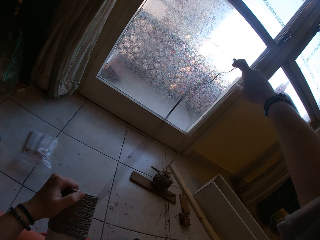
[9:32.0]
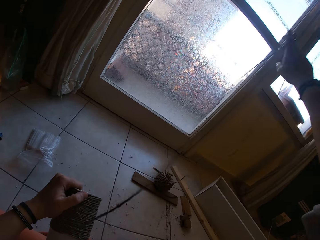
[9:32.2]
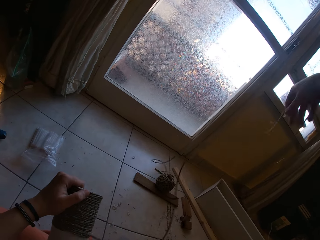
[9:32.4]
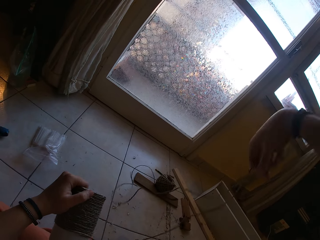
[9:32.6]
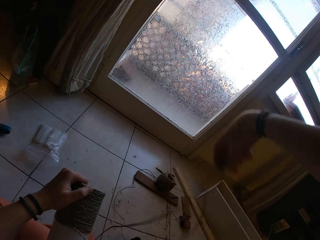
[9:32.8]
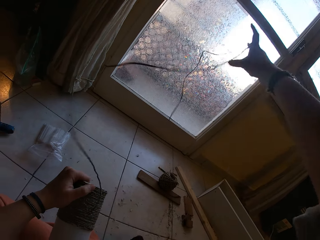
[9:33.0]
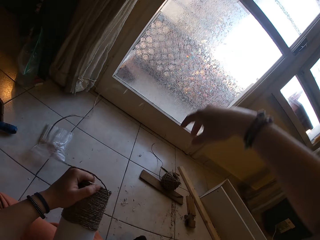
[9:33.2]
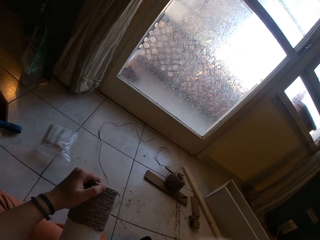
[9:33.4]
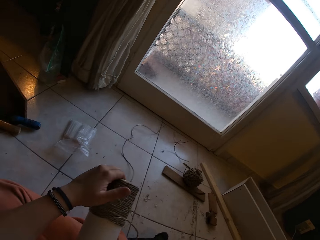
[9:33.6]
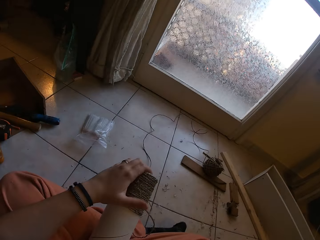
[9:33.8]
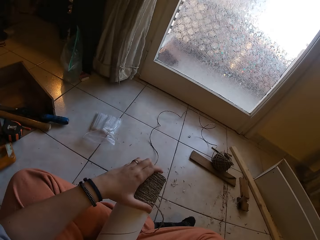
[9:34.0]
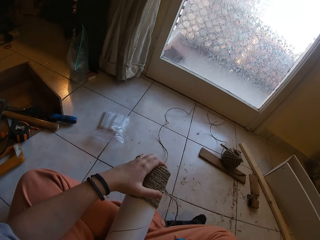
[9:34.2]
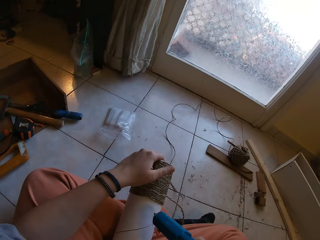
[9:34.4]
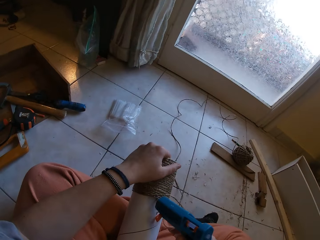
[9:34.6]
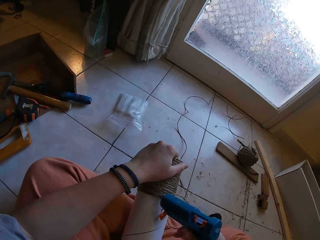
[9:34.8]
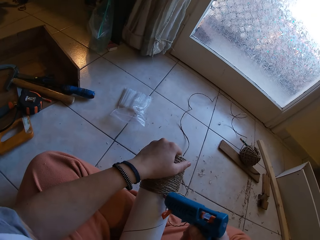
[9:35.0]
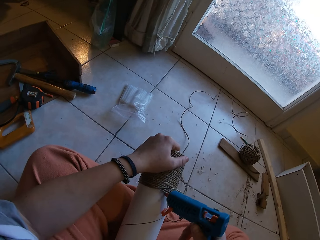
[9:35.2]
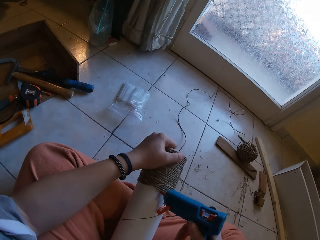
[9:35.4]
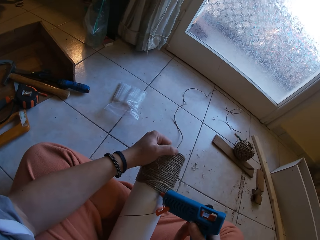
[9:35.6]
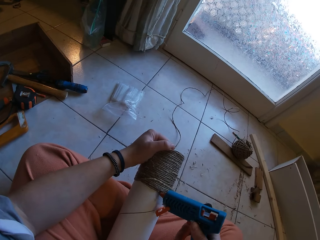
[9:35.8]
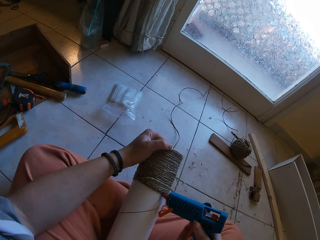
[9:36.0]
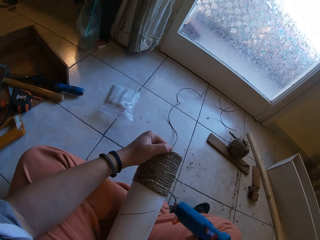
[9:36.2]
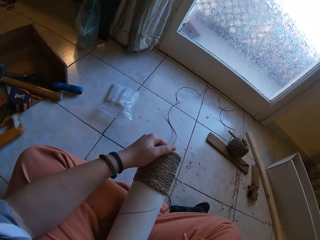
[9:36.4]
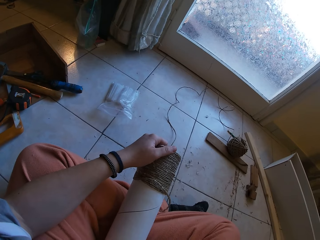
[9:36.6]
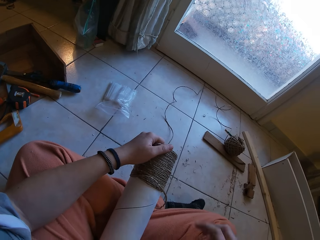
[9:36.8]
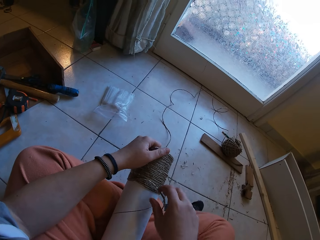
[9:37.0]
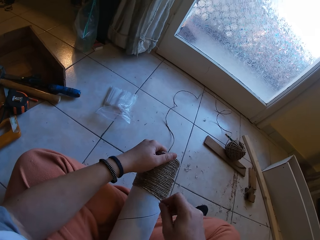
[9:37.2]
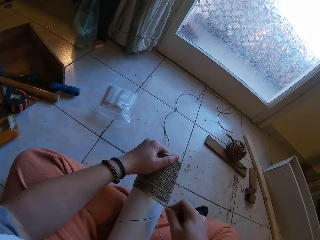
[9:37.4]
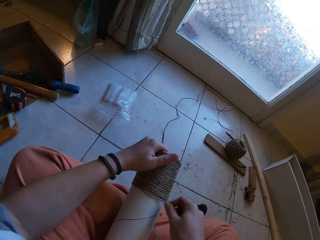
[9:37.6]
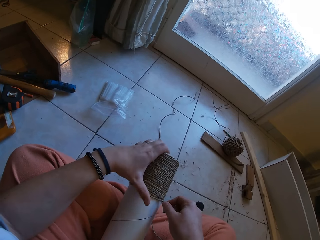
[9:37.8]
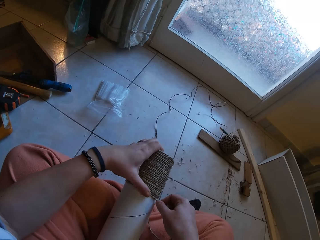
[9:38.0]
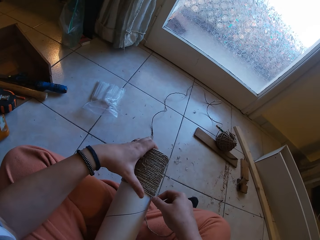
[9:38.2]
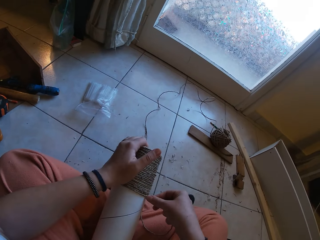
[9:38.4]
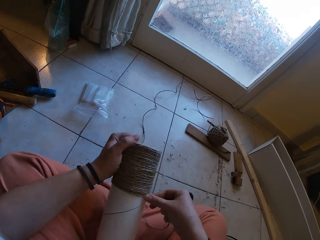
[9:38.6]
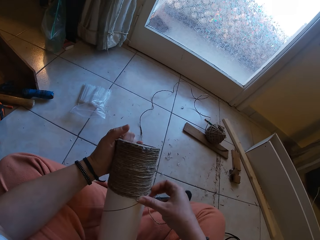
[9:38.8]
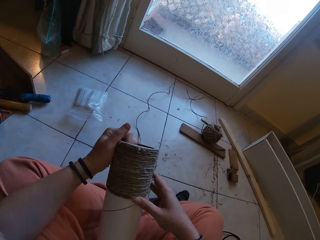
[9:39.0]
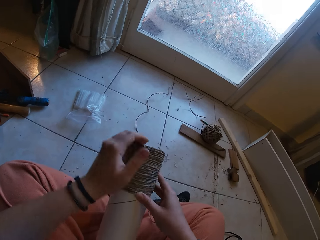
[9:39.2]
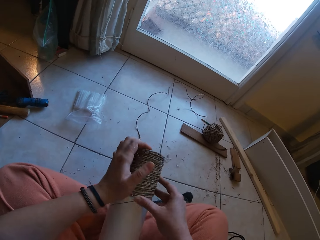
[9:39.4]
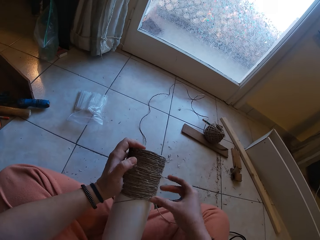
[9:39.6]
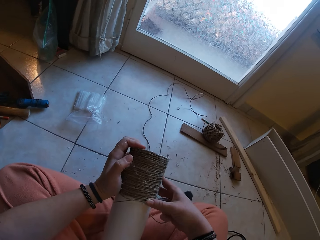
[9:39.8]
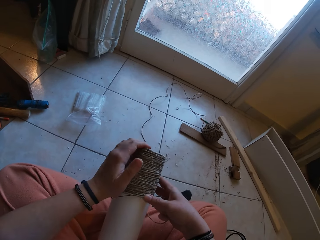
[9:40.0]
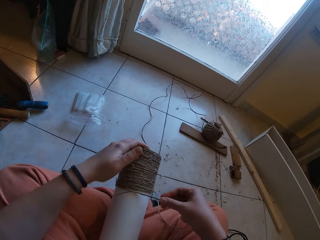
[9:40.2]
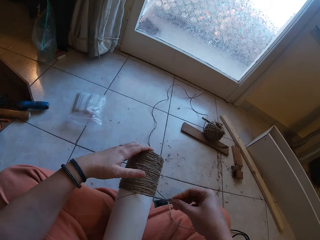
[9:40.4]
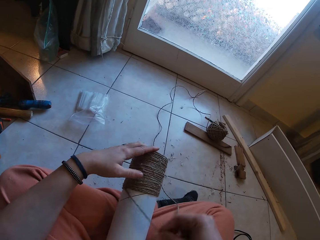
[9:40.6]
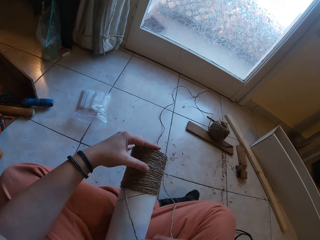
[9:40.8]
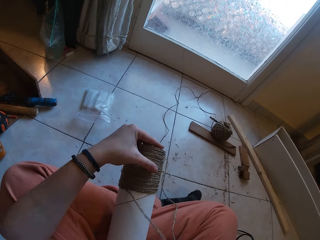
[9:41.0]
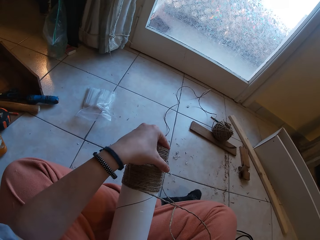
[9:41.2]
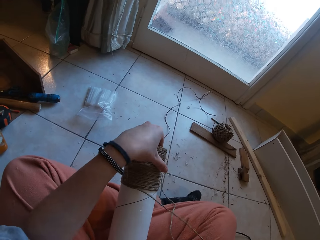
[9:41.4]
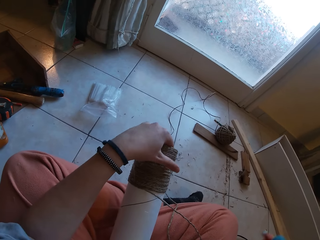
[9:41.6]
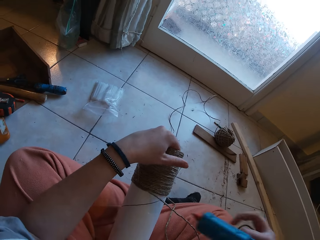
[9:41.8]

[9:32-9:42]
The camera wearer applies glue on the yarn with a glue gun in his right hand. He glues the yarn around the yarn cylinder gently with both hands. He rolls the rope around the box.

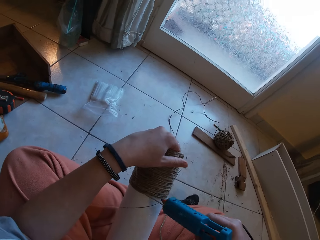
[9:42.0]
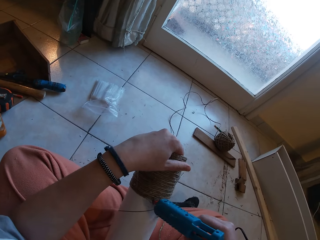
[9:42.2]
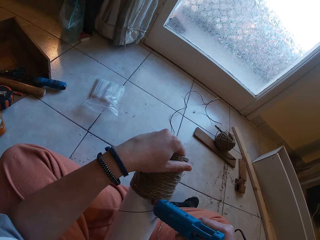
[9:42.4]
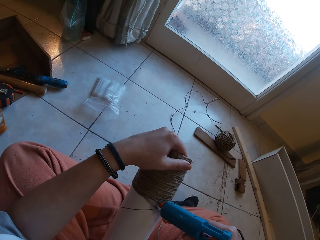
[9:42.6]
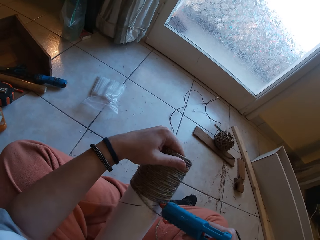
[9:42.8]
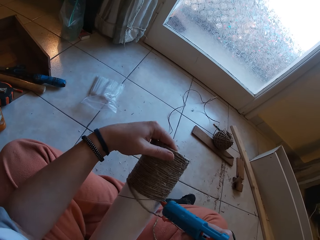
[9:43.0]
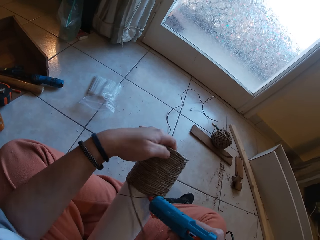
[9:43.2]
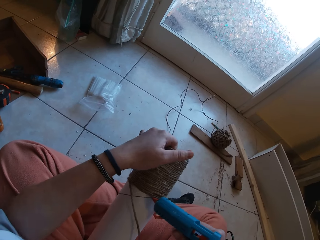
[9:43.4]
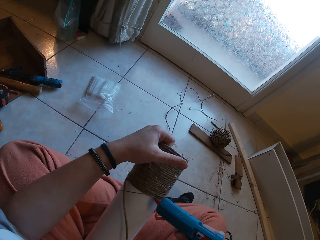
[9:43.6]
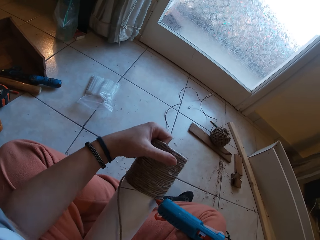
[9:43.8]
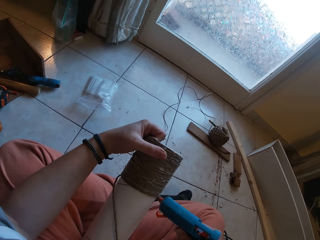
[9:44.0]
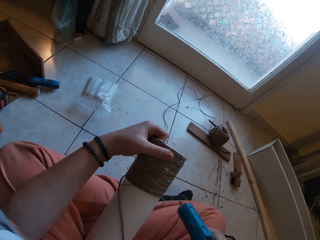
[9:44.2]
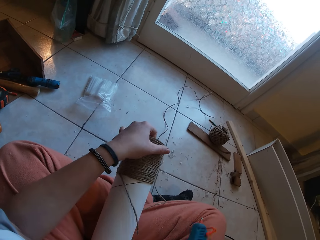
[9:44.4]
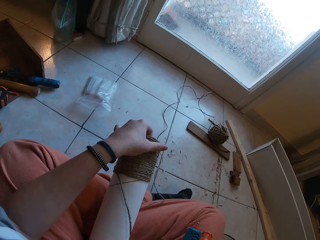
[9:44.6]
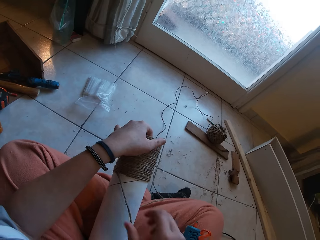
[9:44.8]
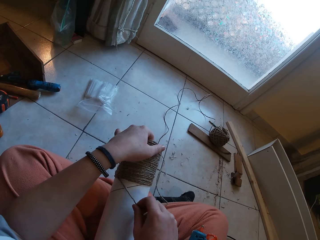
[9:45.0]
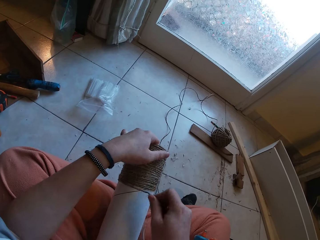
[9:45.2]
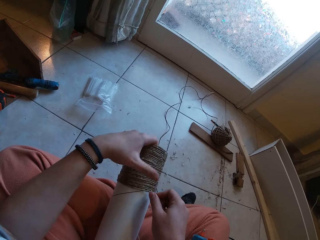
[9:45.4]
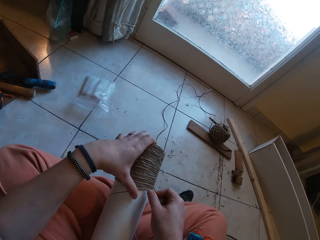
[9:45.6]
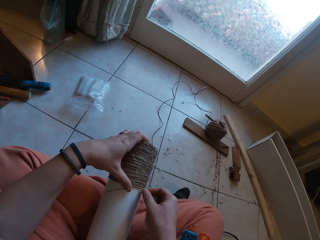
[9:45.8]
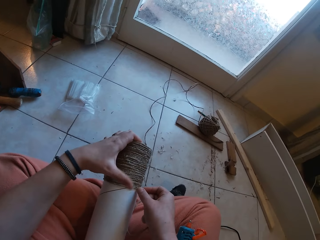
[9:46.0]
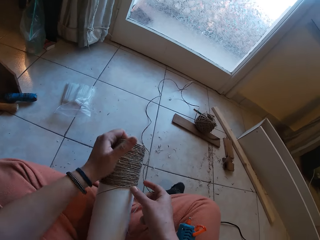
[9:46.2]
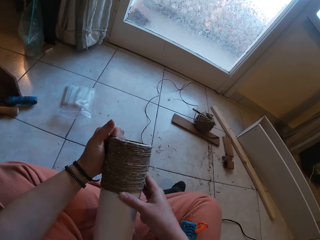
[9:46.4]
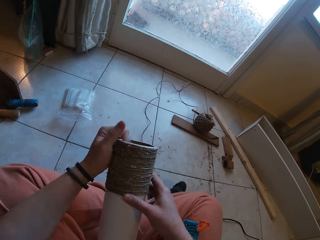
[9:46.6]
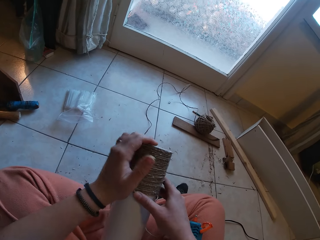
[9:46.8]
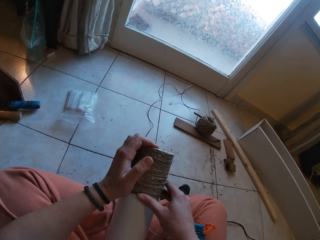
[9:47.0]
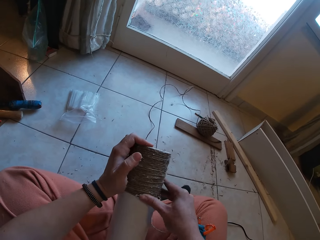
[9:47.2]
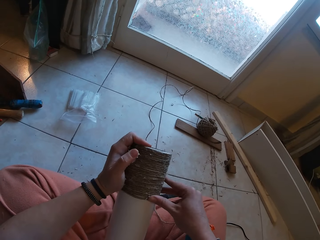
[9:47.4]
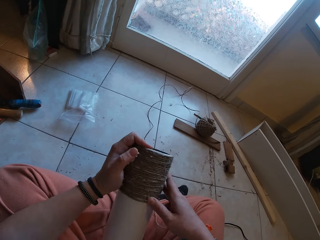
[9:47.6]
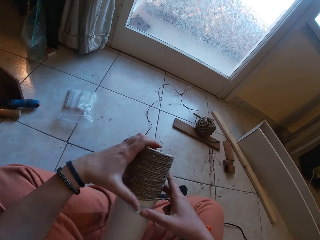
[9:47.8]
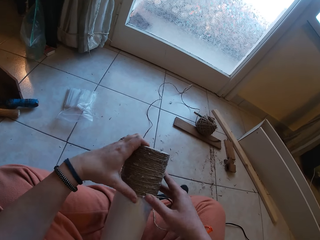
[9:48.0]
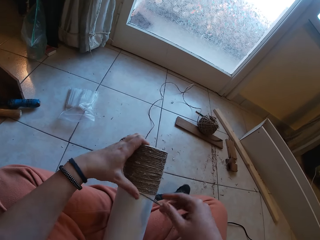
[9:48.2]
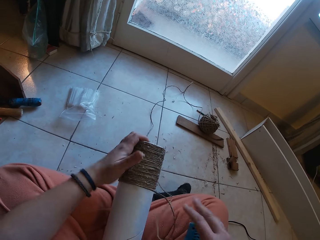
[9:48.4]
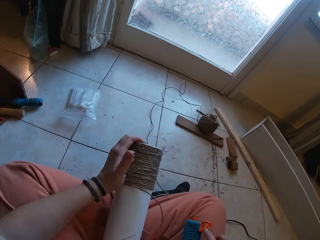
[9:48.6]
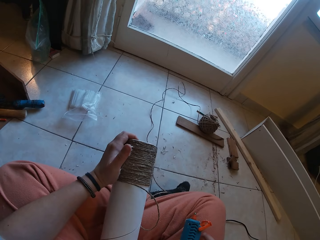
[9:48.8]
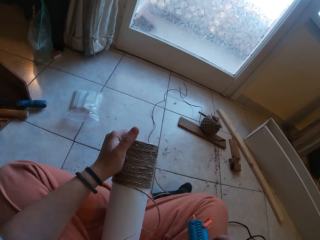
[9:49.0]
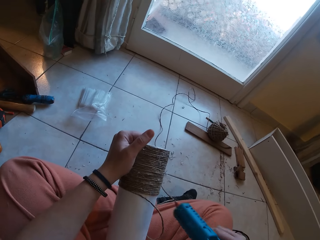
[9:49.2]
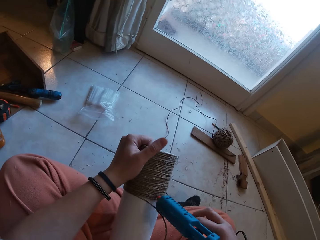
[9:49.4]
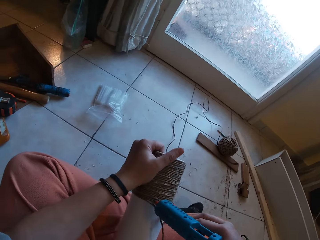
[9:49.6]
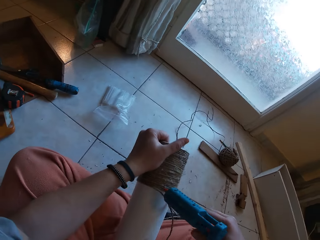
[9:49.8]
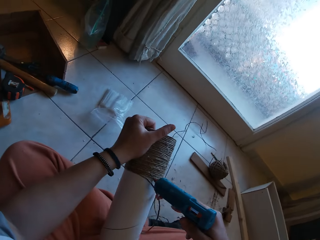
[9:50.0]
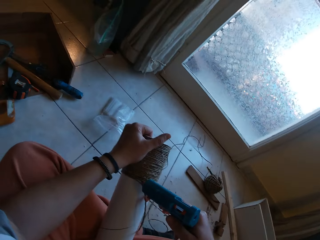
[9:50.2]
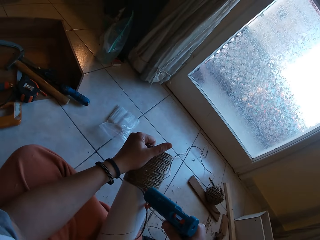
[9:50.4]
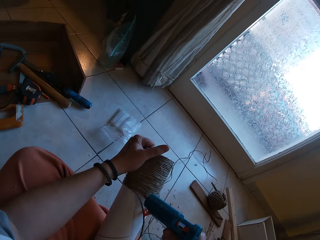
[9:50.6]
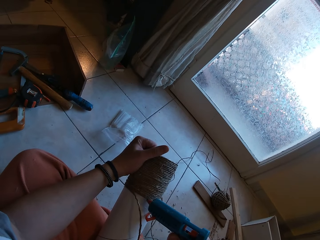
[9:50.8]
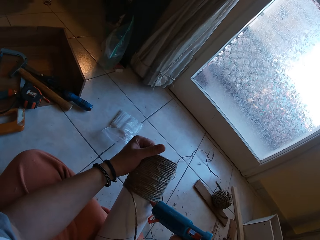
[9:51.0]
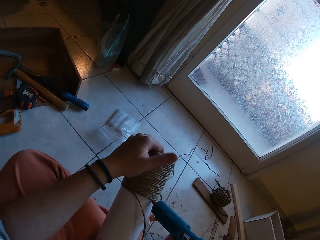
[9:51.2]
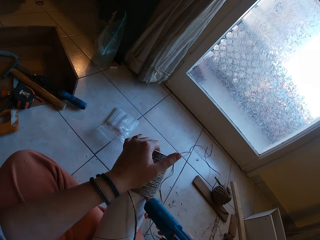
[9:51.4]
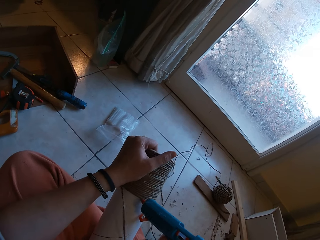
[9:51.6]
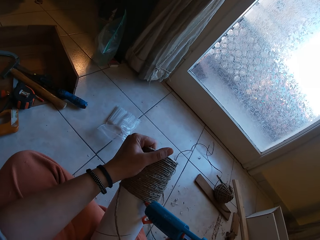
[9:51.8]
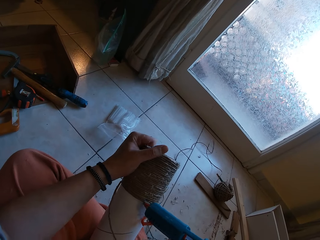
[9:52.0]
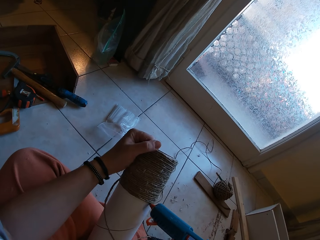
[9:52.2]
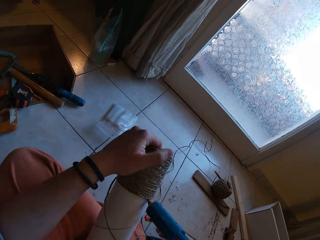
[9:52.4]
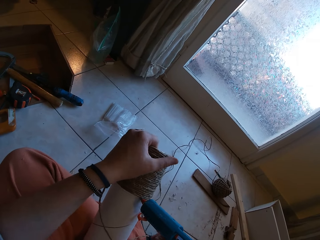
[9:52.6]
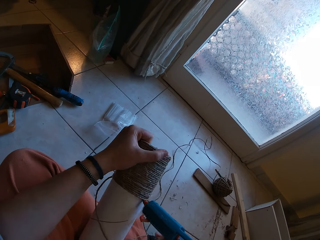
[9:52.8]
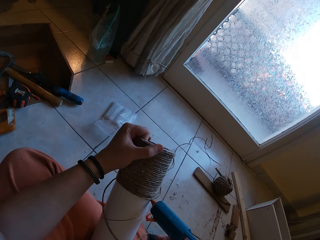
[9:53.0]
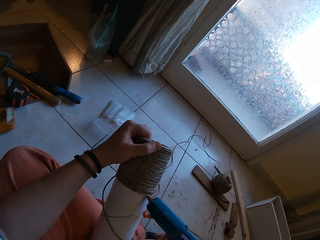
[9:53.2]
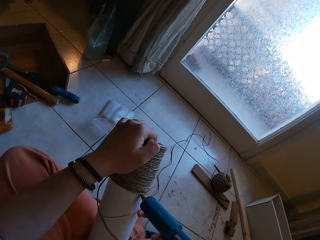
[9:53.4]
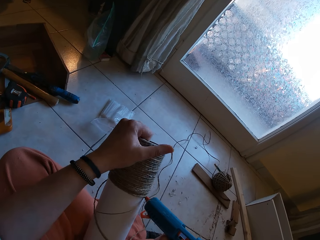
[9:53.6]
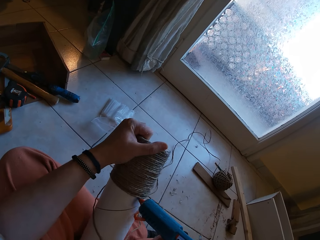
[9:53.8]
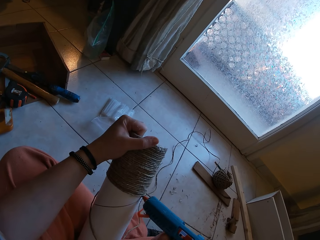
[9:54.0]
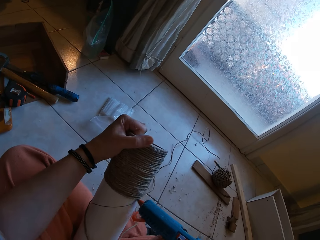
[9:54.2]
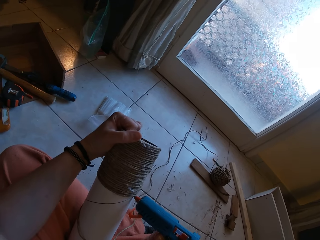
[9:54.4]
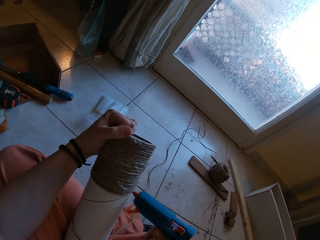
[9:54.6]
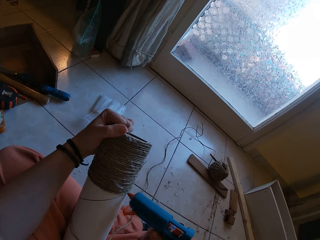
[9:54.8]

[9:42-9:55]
The camera wearer applies glue on the yarn with a glue gun in his right hand. He drops the gun. He glues the yarn around the yarn cylinder gently with both hands. He rolls the rope around the box. He picks up the gun. He applies glue on the yarn with the glue gun in his right hand.
